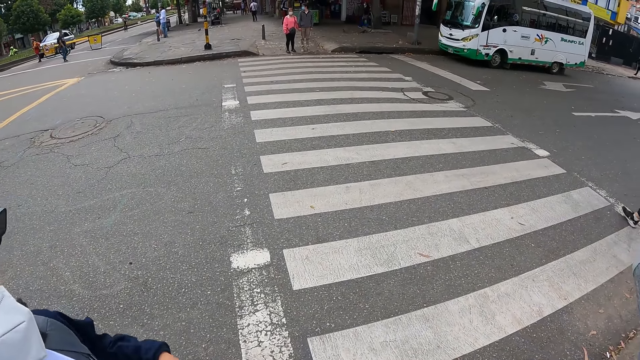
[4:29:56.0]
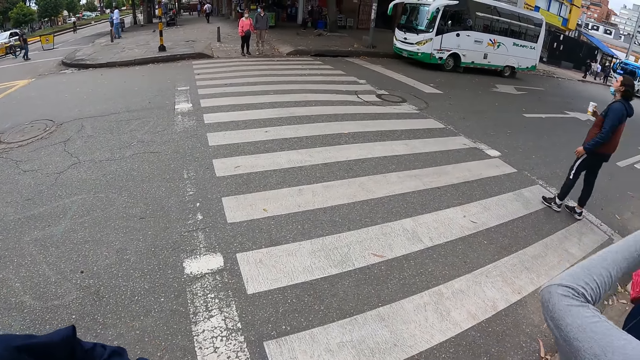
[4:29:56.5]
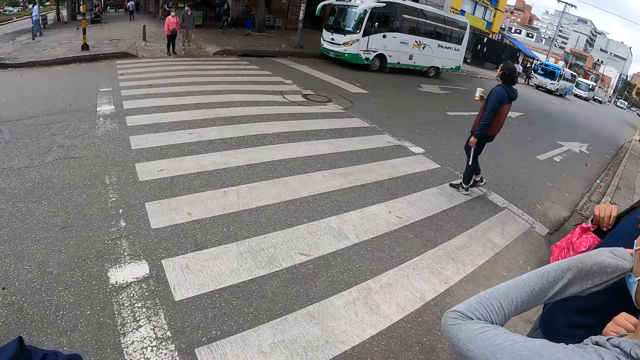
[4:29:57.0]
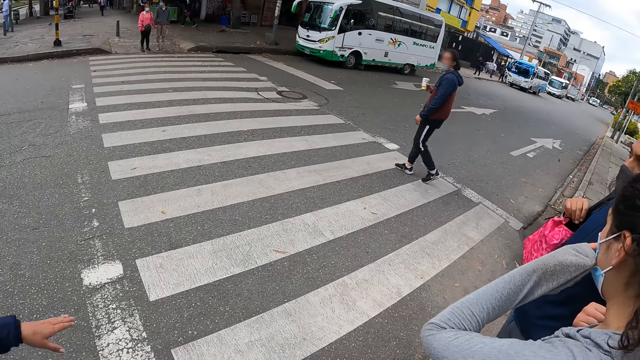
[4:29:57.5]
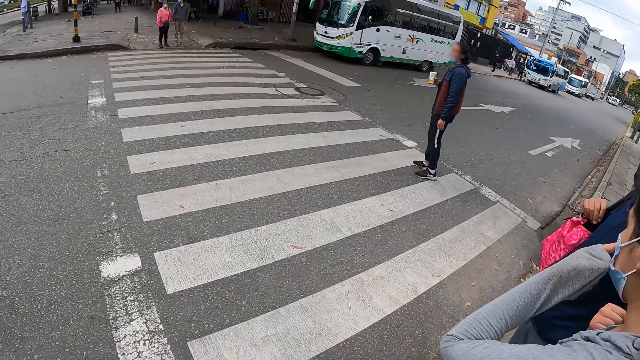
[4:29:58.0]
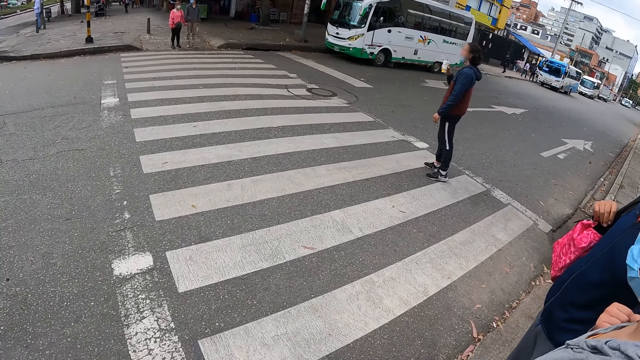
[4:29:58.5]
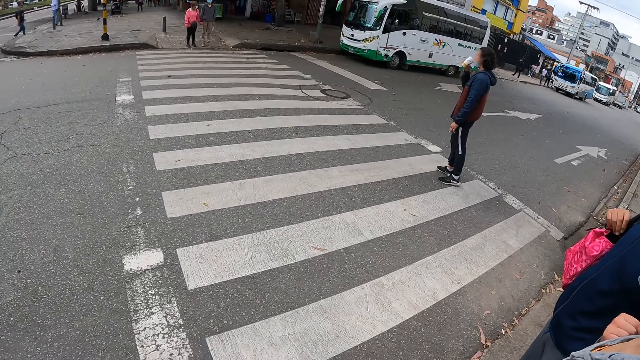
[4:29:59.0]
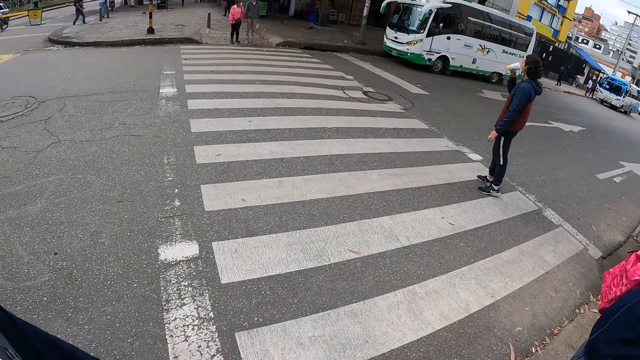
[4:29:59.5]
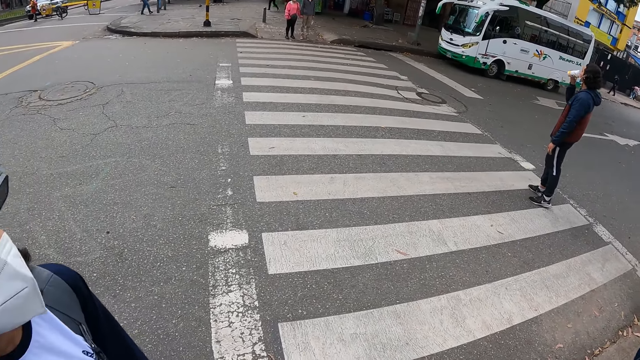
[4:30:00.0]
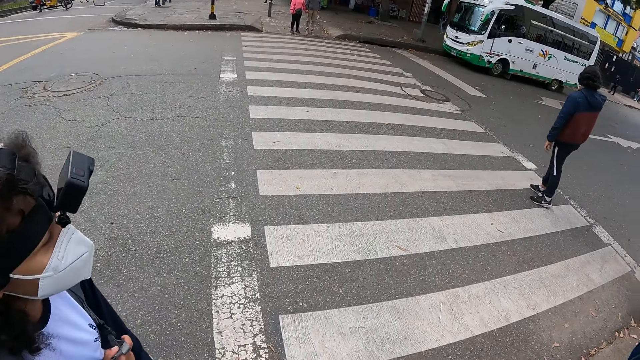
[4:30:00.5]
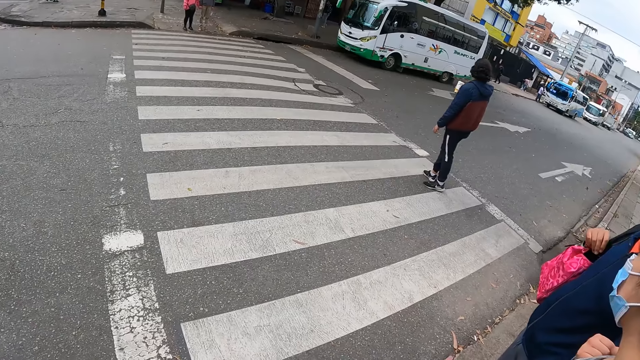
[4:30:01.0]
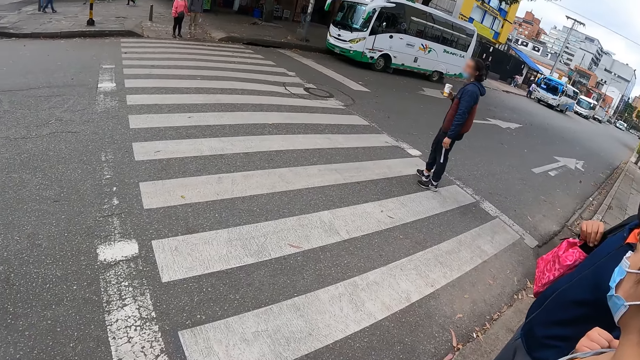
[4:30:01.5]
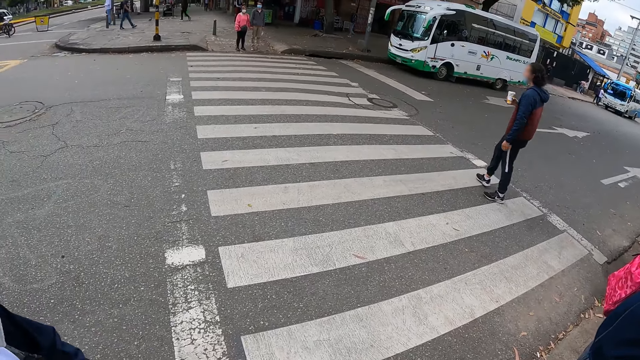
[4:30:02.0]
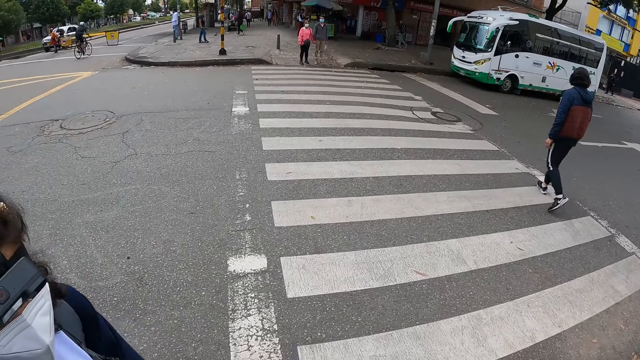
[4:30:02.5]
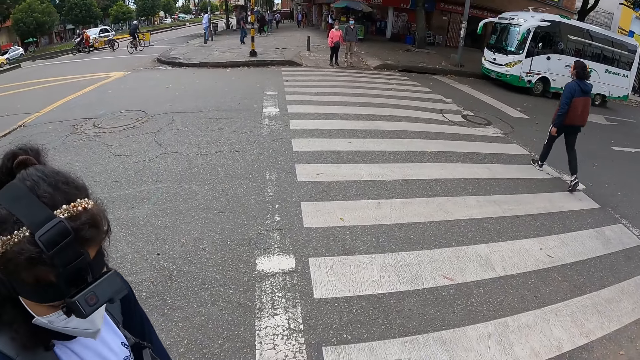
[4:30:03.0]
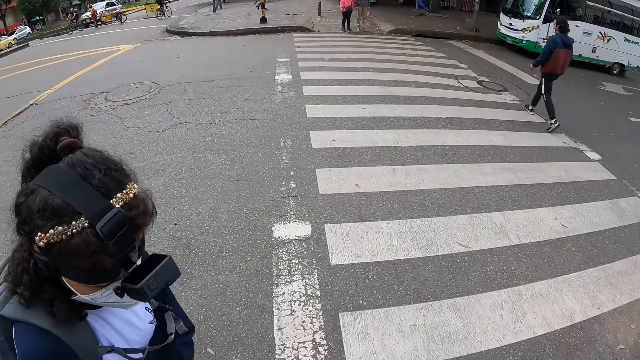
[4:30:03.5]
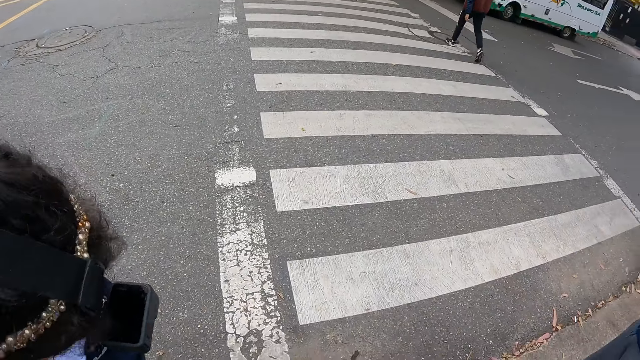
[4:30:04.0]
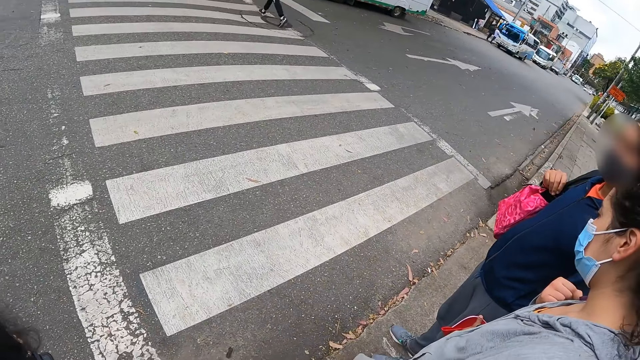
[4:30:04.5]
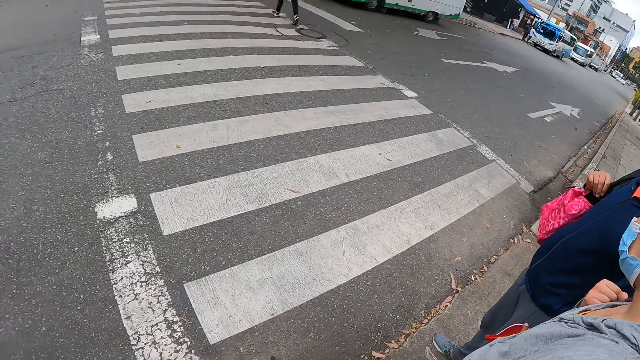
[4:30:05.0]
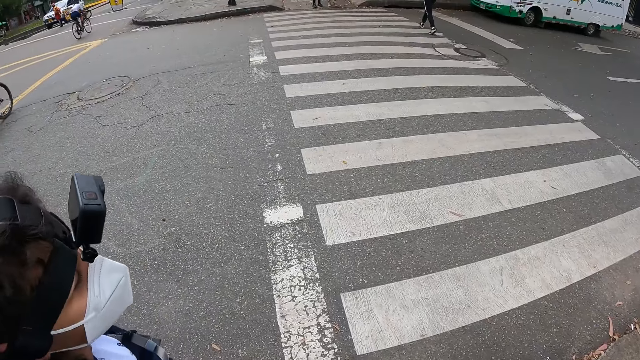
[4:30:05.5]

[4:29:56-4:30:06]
The camera wearer looks at a person. They look at the pedestrian on the zebra crossing. They look at the person. They look at another person and a third person.

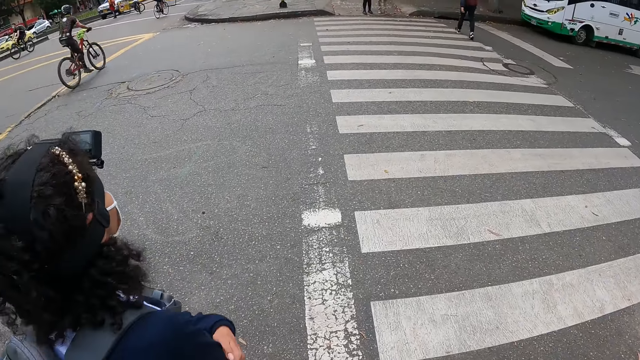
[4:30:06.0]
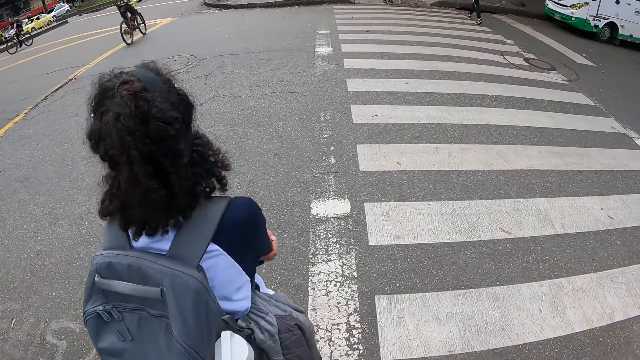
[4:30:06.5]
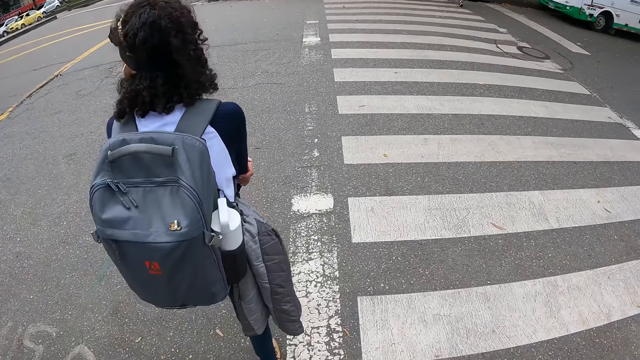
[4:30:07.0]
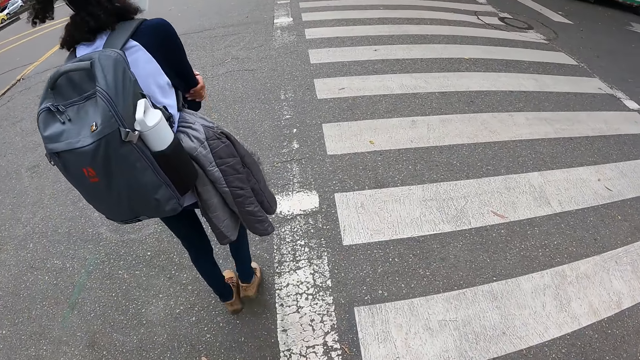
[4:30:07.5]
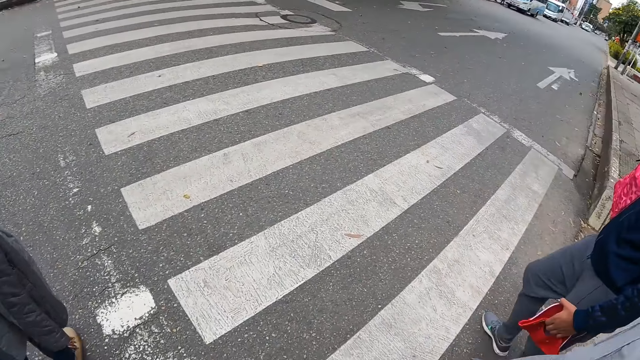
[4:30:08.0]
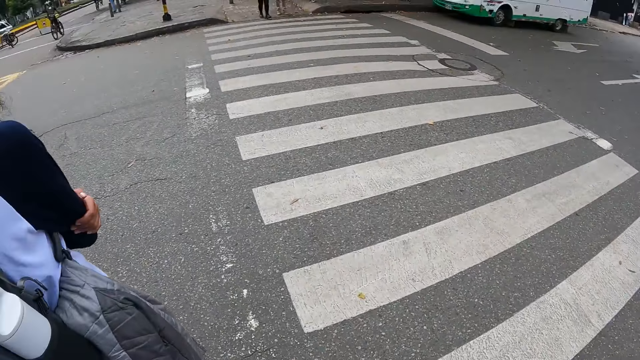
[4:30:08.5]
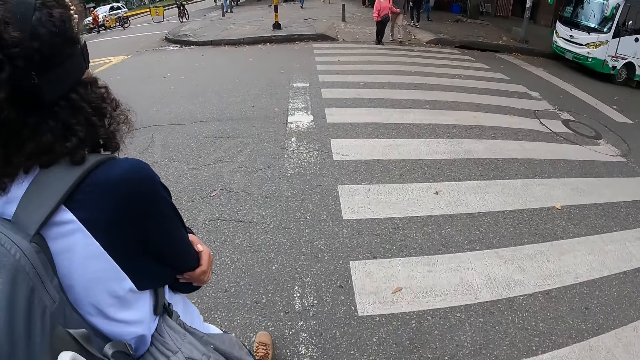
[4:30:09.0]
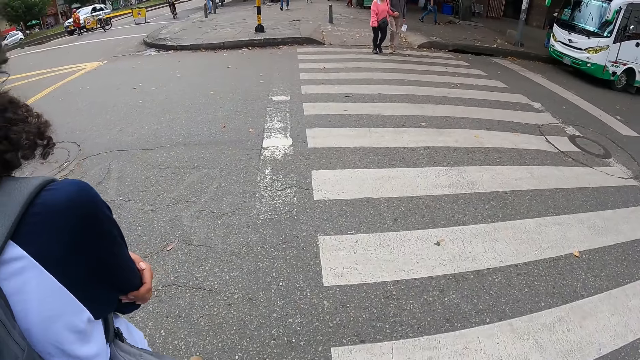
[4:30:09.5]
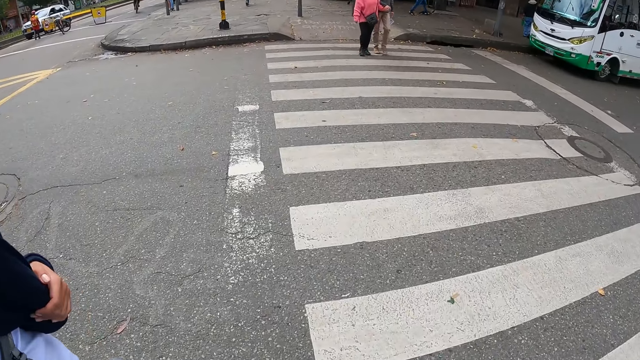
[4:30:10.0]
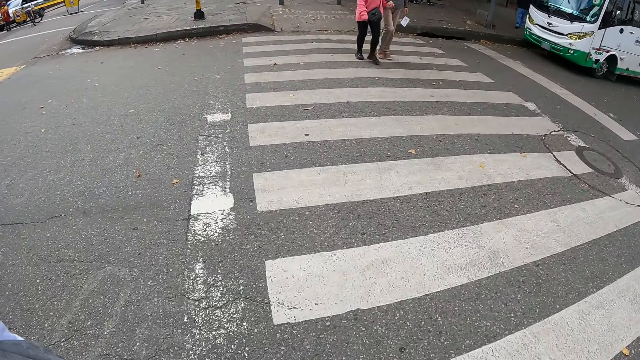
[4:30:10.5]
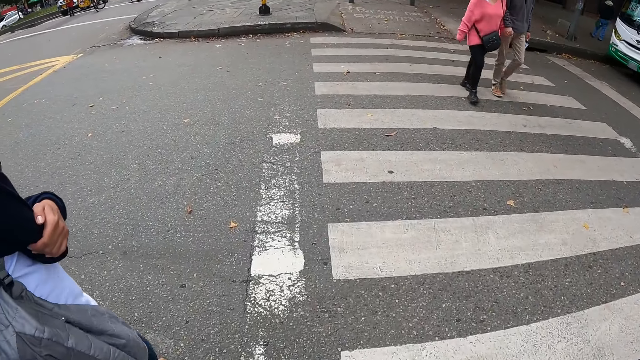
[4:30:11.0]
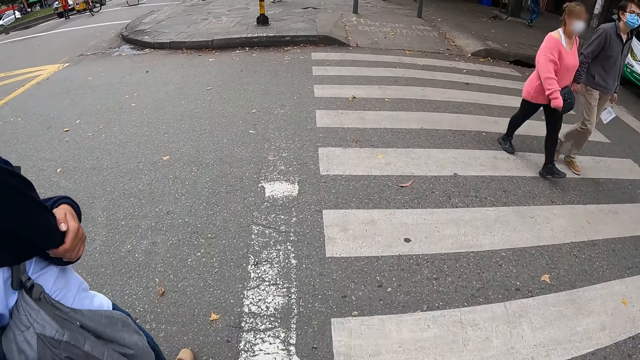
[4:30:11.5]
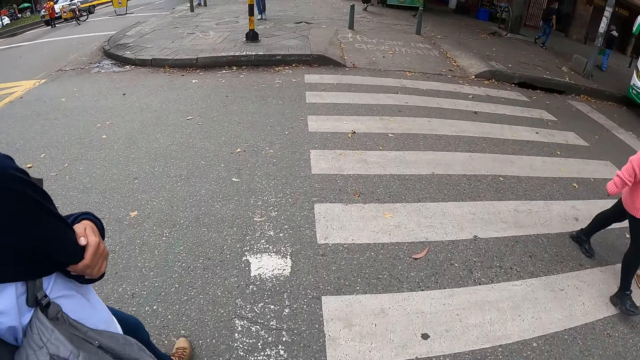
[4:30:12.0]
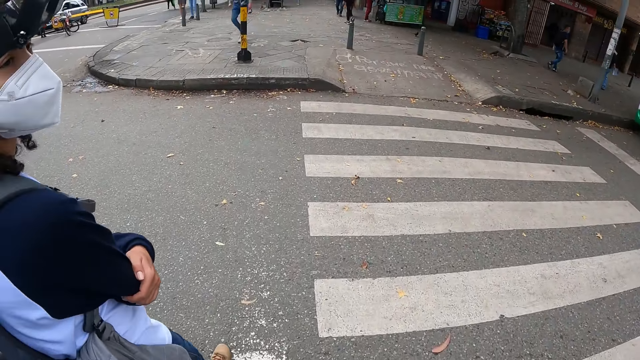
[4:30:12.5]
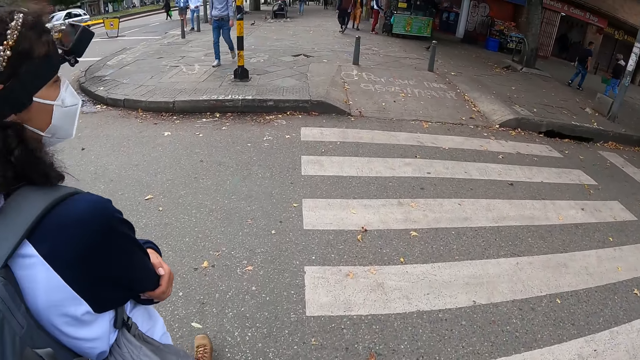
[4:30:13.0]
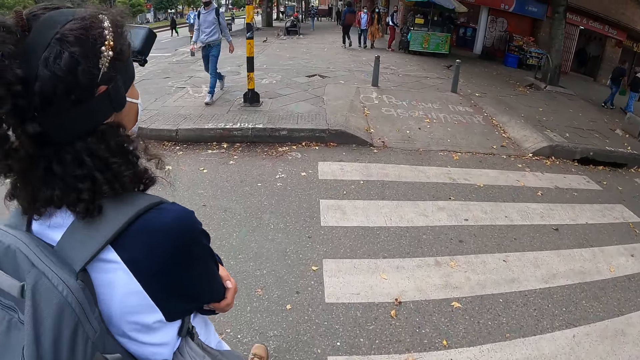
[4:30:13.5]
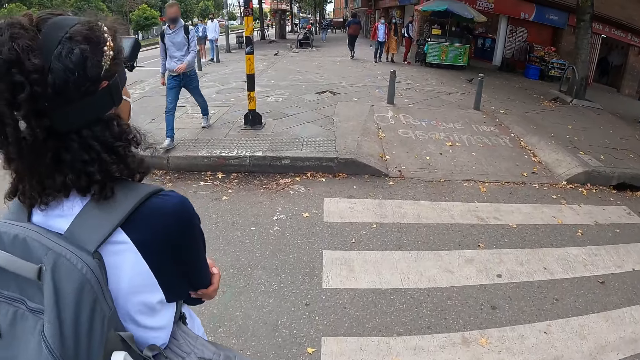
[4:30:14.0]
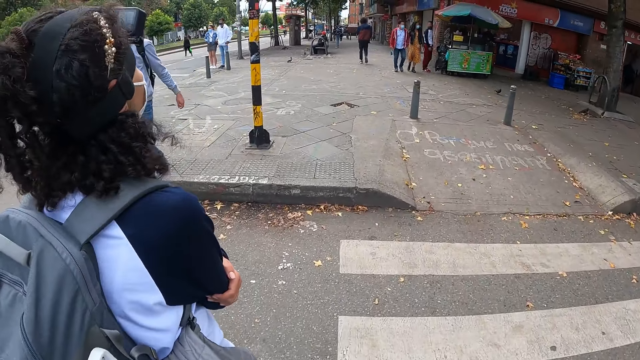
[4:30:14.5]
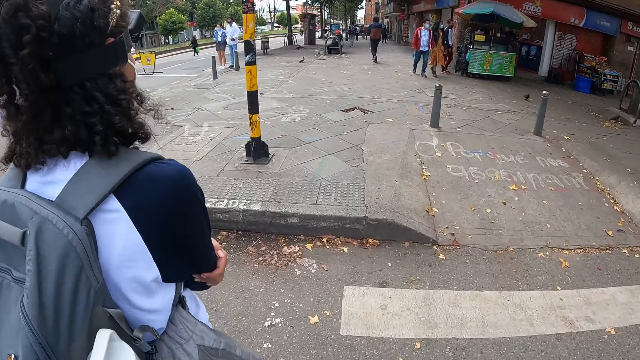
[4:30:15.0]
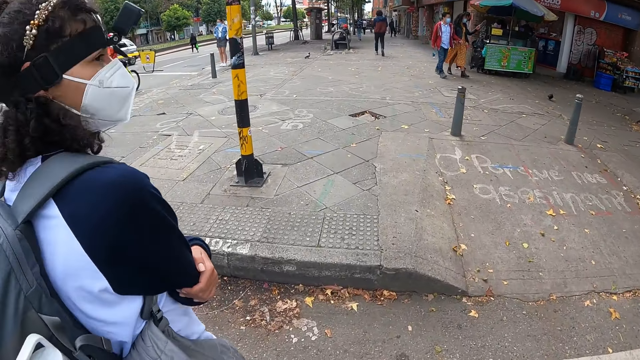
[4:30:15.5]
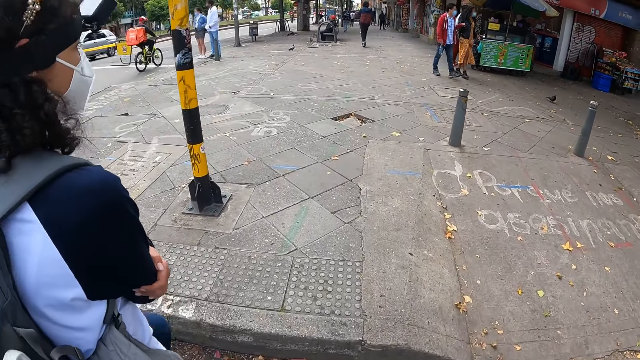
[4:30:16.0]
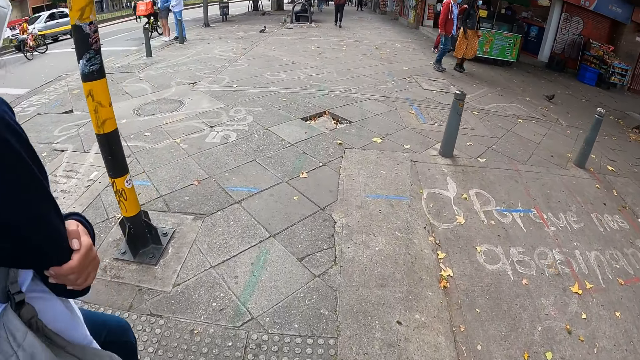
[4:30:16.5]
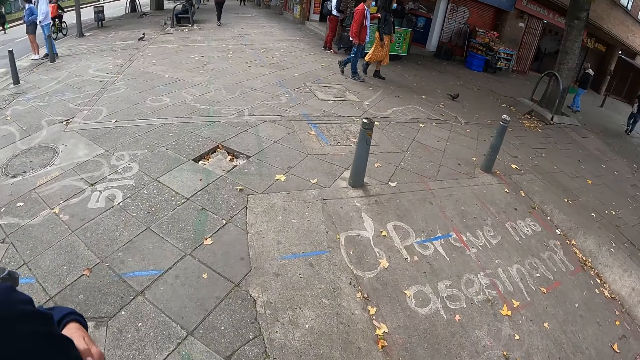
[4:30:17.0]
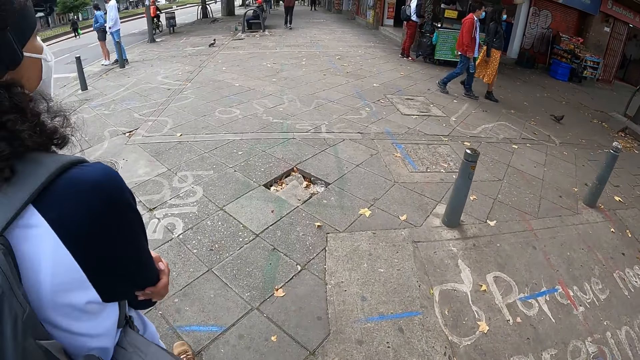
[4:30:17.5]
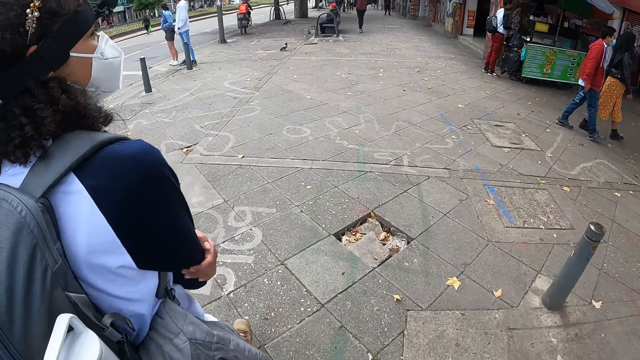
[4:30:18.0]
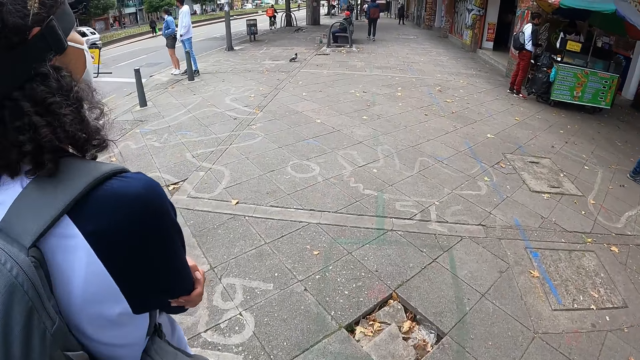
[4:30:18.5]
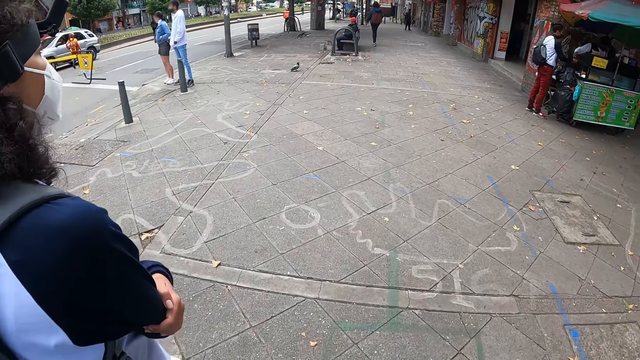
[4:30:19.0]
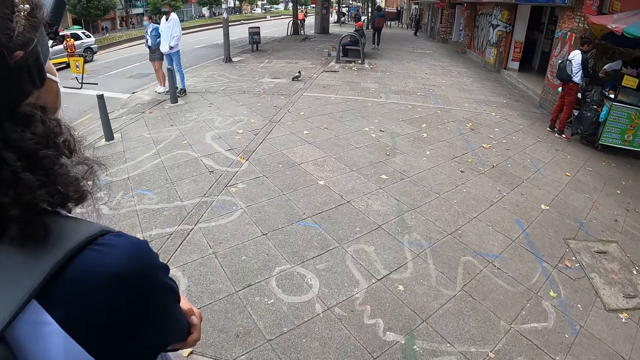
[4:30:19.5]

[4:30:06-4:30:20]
The camera wearer looks at the cyclists. They look at a person. They look at the legs of another person. They cross a crosswalk. They look at the first person. They look at the pedestrians on the zebra crossing. A woman walks by the camera wearer. A man walks by the camera wearer. The camera wearer looks at the first person. They cross the zebra crossing. They climb on a sidewalk of the road with another woman. They walk on the sidewalk with the other woman.
